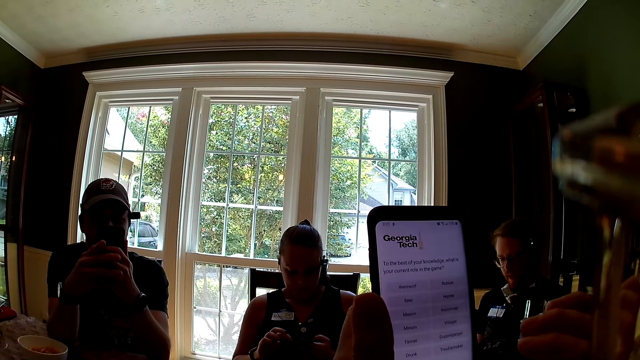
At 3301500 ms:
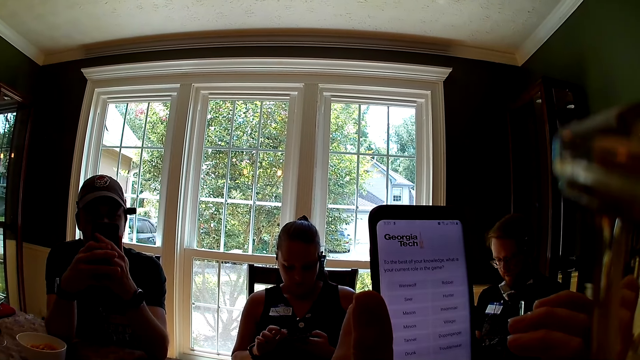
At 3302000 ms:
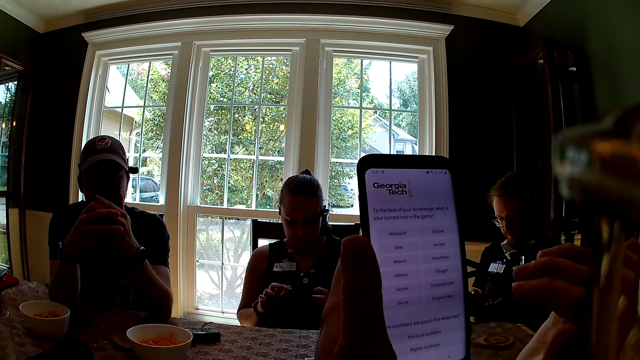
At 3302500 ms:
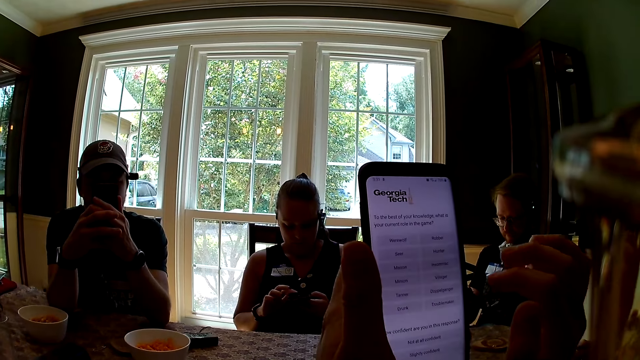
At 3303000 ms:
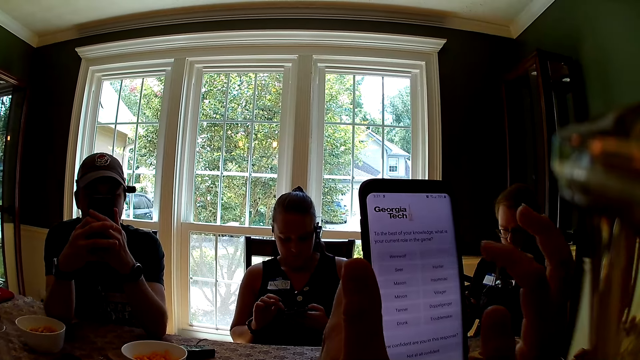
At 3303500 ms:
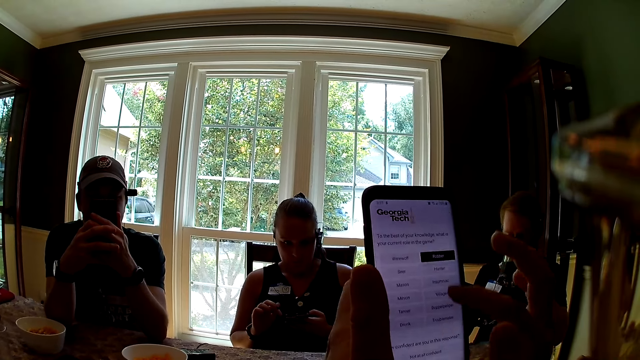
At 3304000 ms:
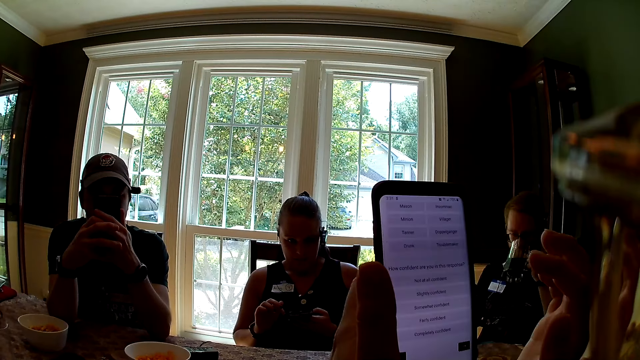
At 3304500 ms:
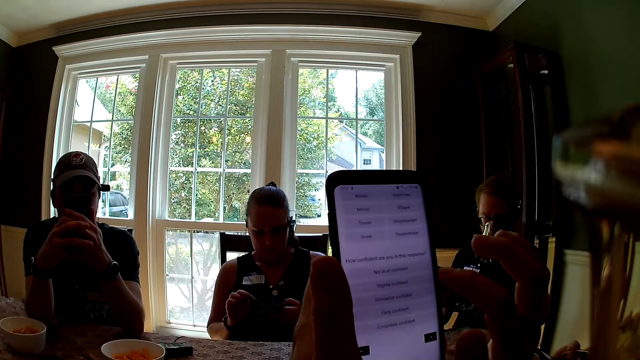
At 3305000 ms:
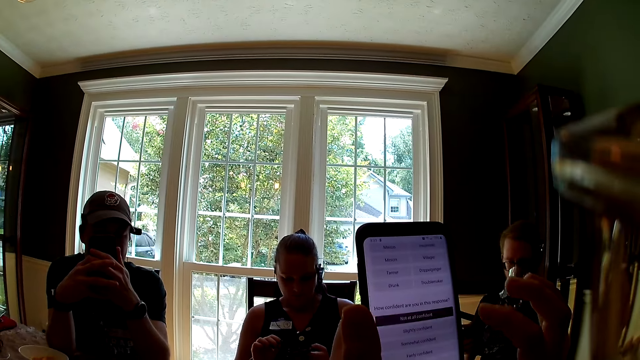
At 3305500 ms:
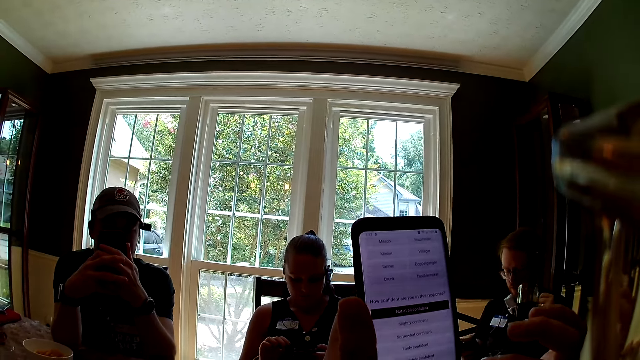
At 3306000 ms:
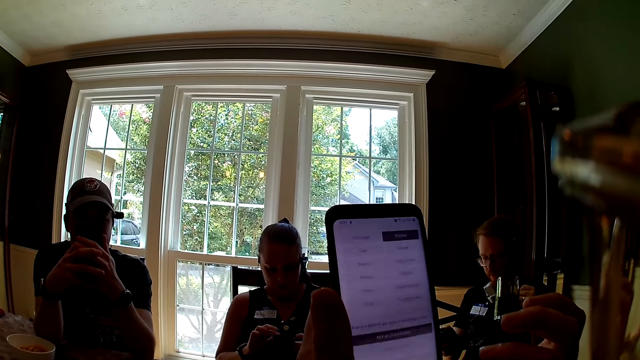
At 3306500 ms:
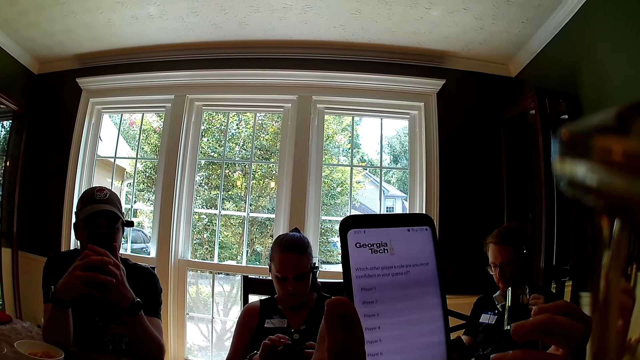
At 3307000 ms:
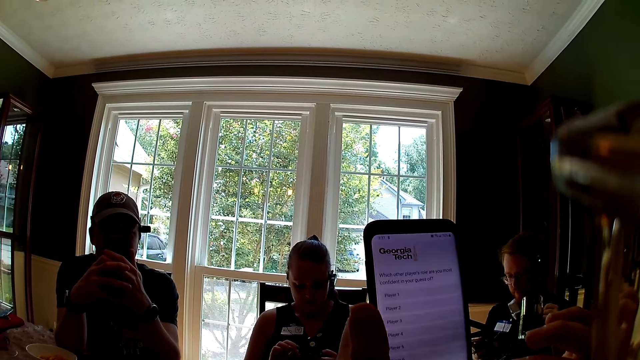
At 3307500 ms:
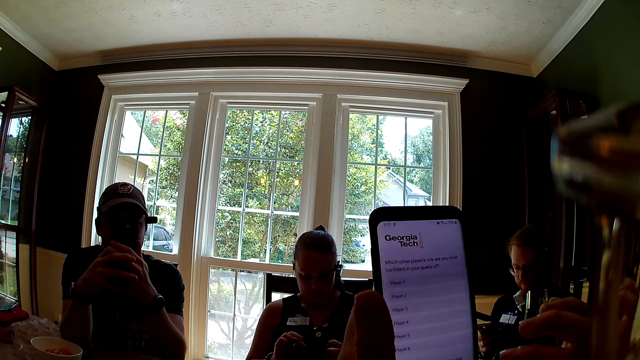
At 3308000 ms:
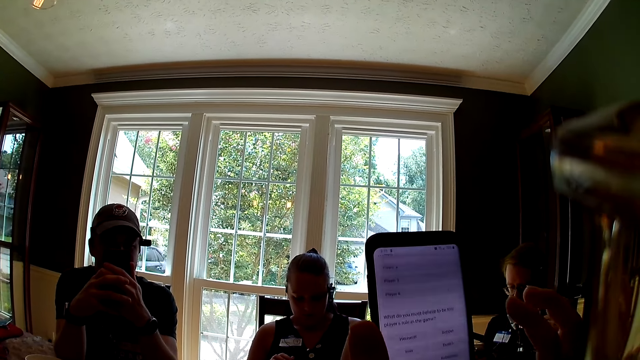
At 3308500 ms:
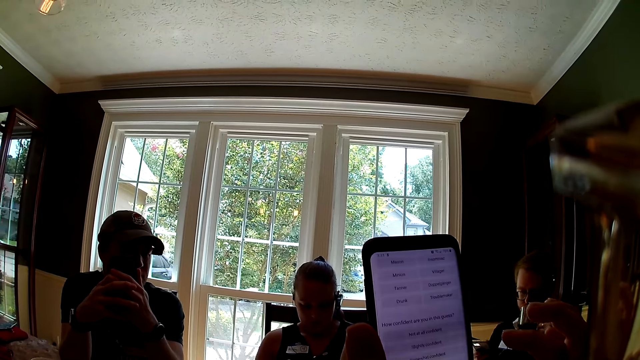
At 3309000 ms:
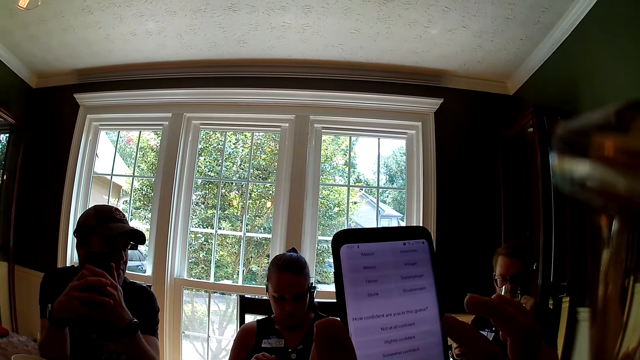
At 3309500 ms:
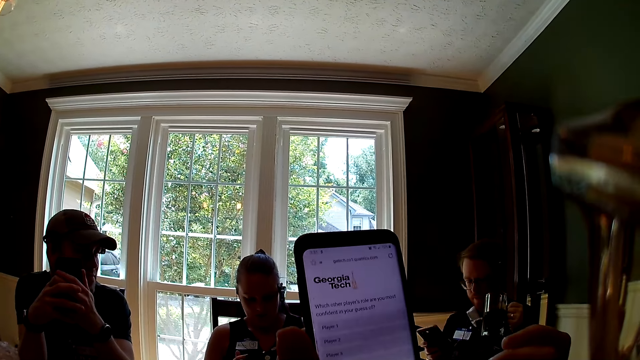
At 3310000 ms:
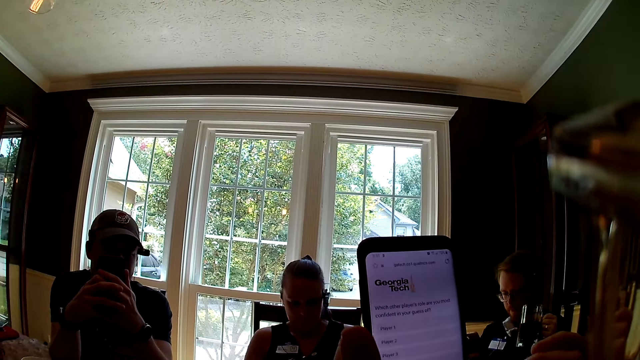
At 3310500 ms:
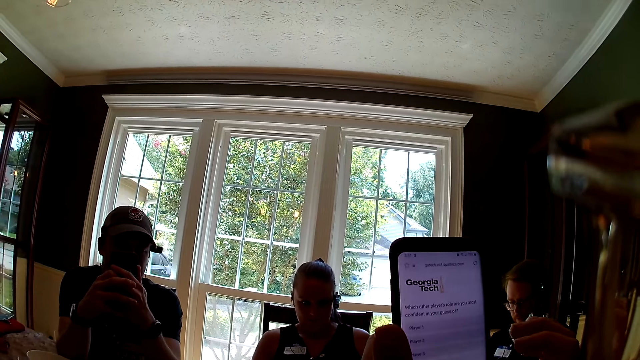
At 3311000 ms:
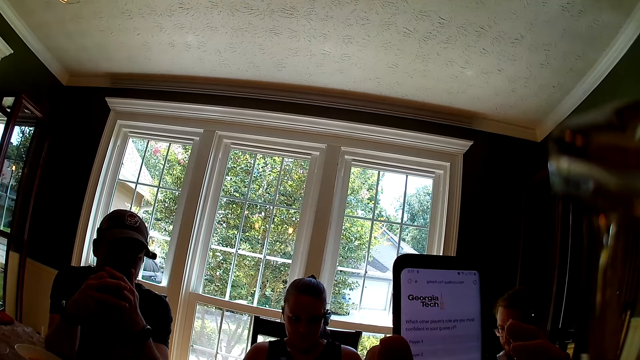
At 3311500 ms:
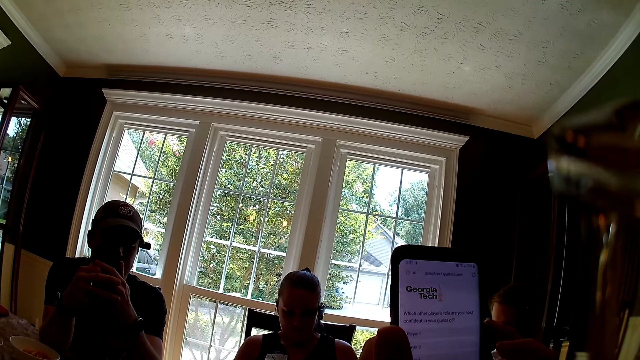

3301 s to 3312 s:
A man speaks. The camera wearer scrolls the phone. The man drinks from a cup of beer in his left hand. The camera wearer speaks.

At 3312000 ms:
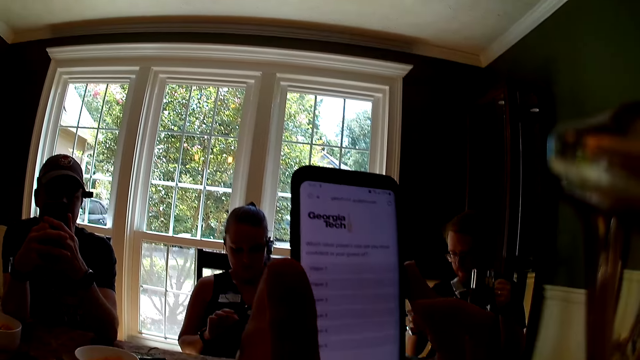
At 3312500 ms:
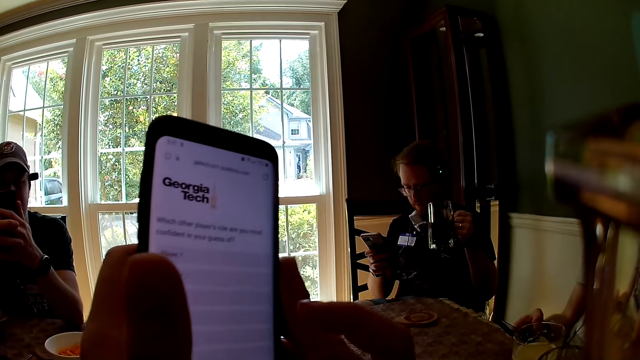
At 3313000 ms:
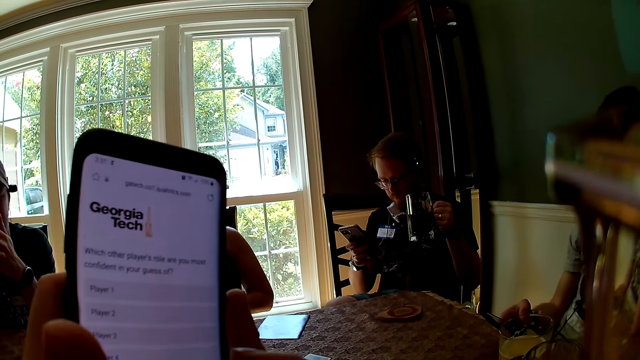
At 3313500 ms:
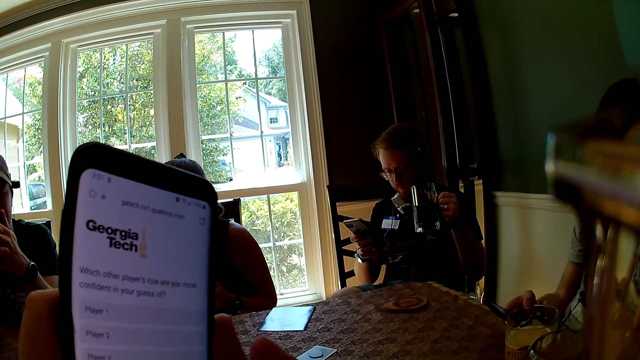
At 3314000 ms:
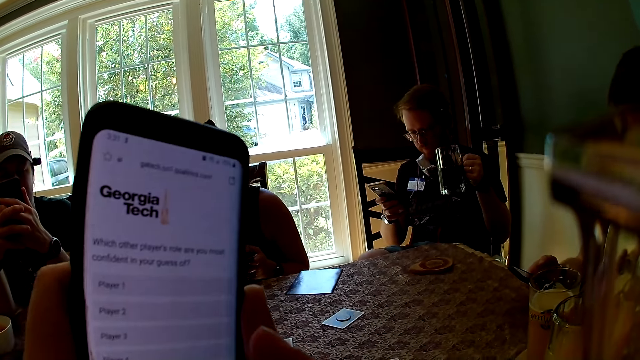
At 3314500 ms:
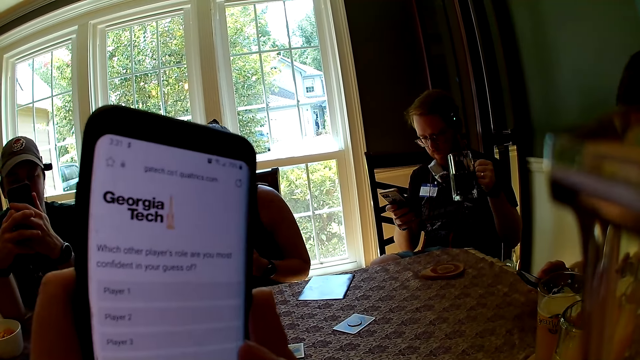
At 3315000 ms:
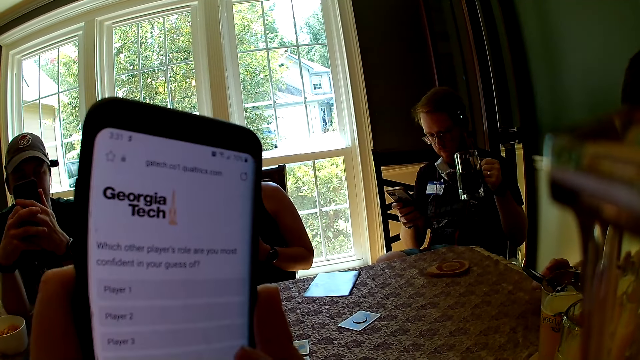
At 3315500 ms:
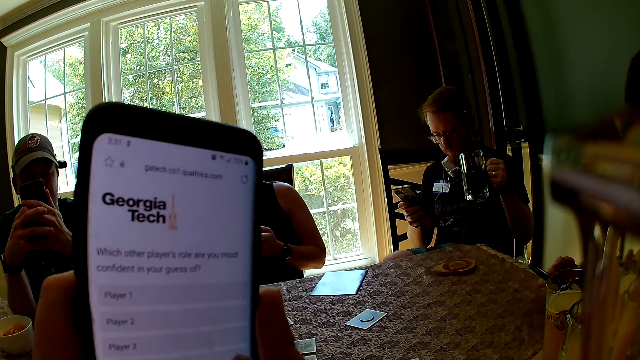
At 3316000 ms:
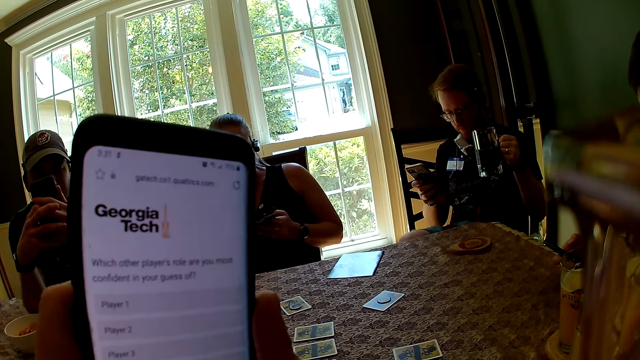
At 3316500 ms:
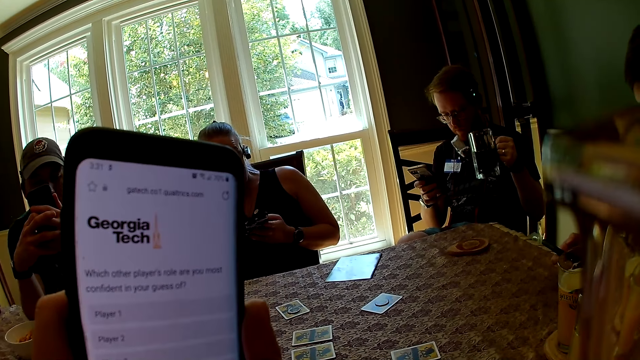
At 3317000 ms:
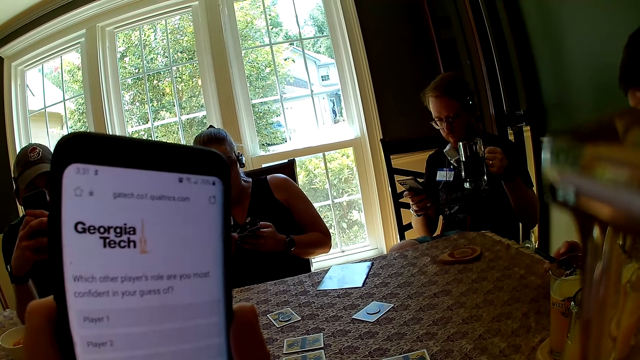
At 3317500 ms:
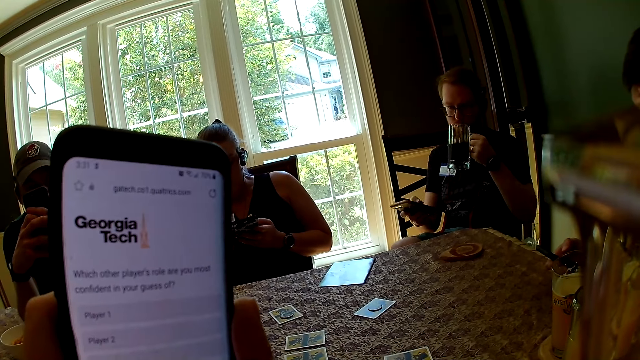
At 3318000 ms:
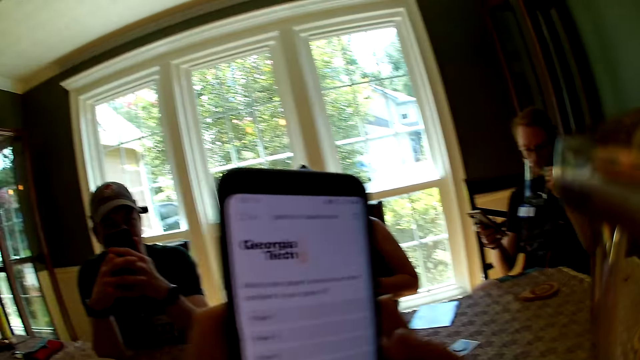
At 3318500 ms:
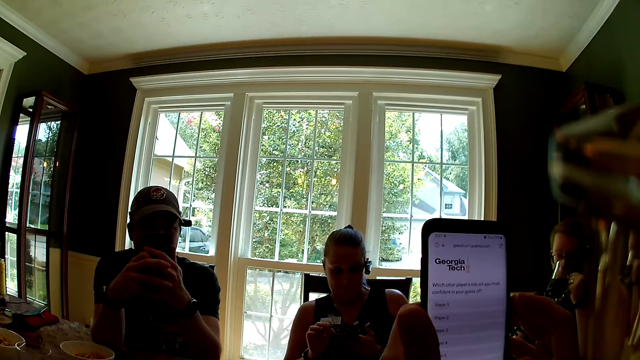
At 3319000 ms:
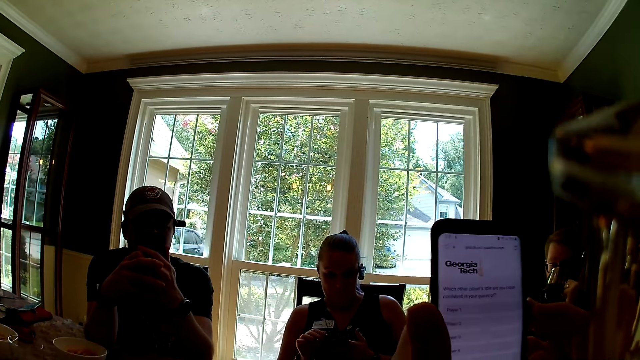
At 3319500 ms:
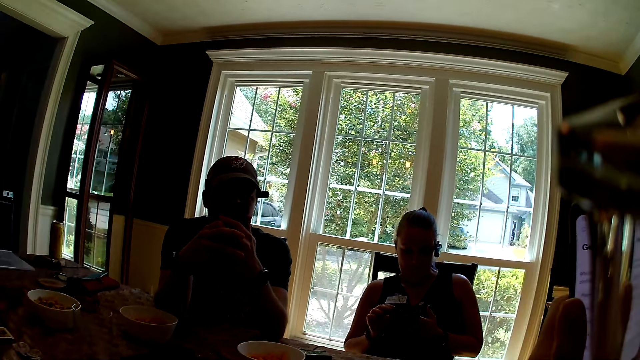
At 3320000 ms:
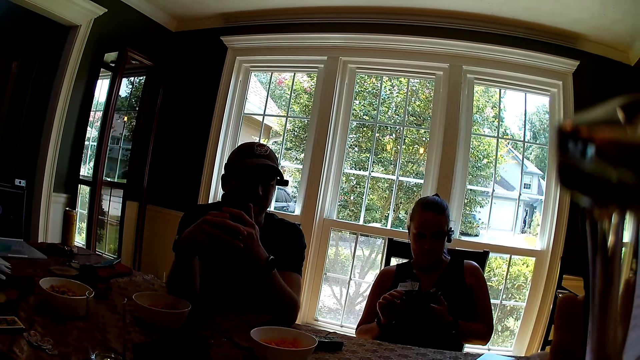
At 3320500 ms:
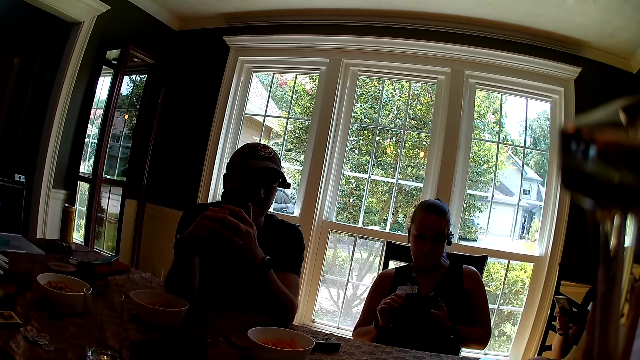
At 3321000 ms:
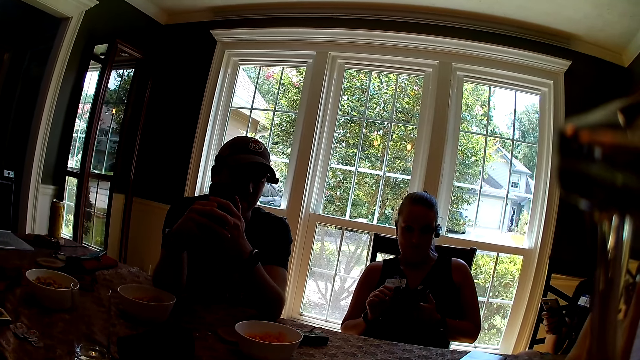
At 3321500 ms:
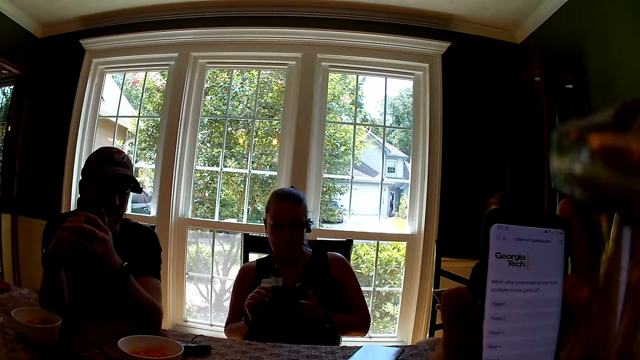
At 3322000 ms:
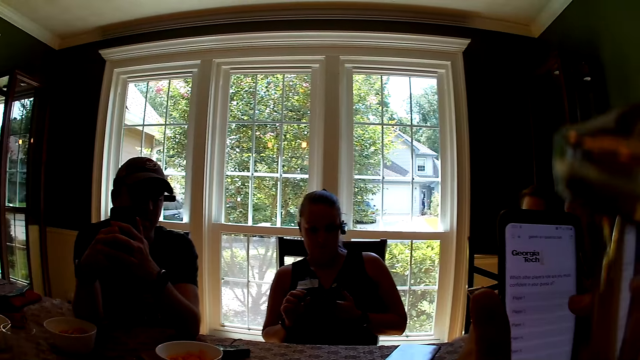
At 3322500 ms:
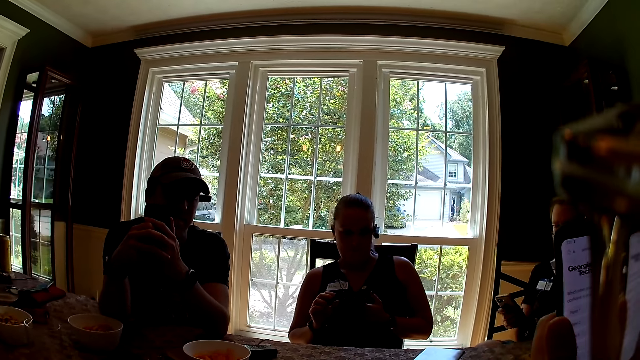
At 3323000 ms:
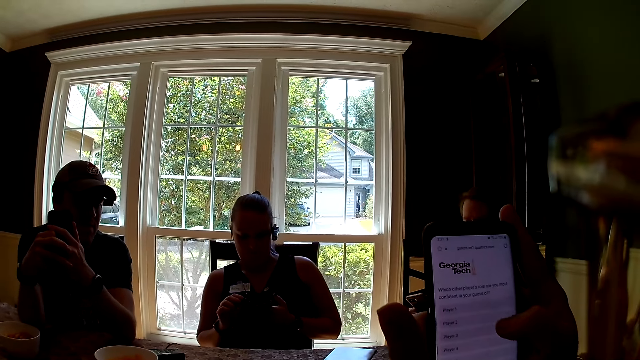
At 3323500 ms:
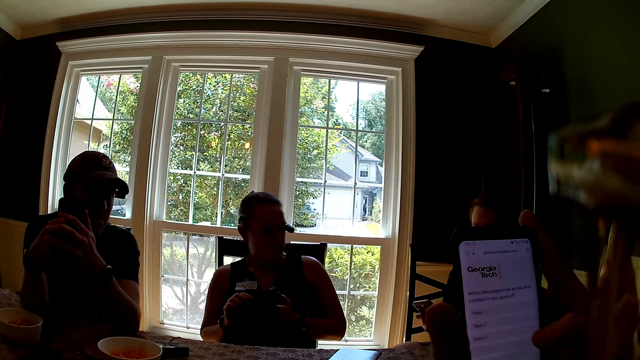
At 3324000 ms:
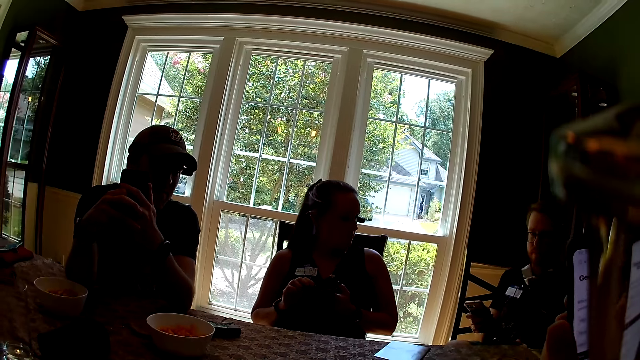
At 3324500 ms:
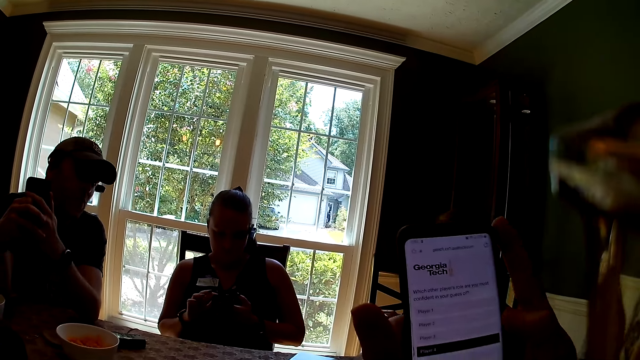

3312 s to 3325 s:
The man presses the phone in his right hand. The camera wearer looks at the phone. The man drinks from the cup of beer in his left hand. The camera wearer speaks and looks around.
